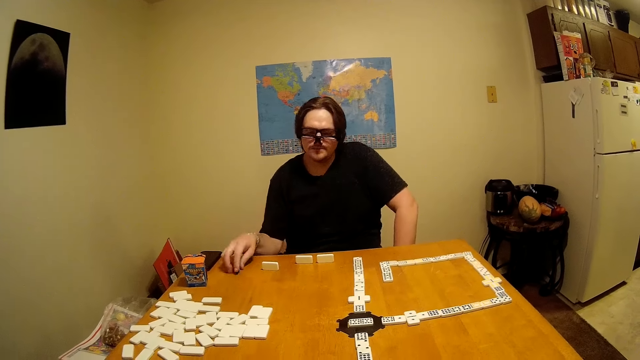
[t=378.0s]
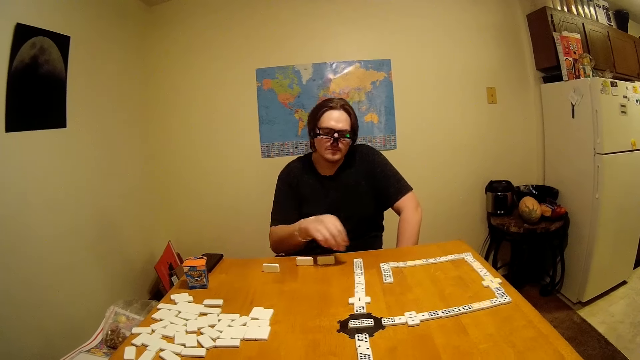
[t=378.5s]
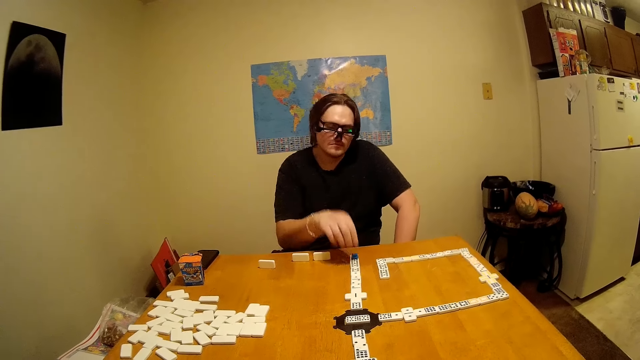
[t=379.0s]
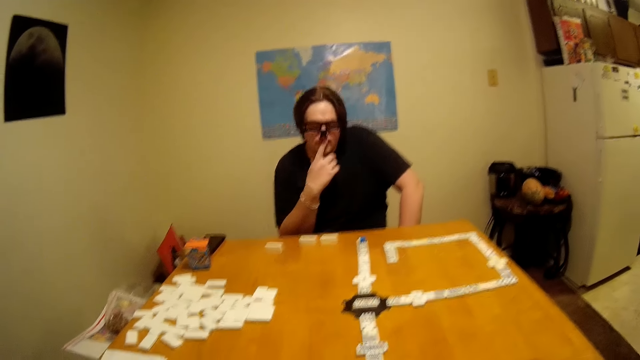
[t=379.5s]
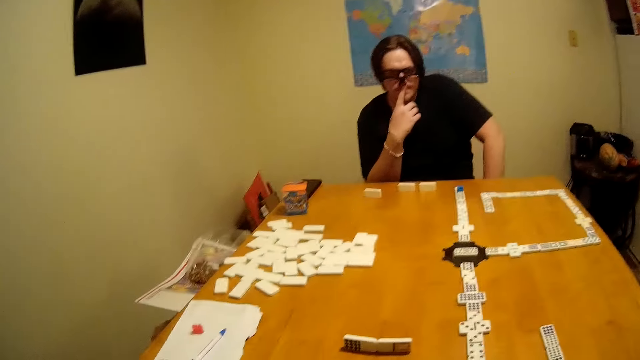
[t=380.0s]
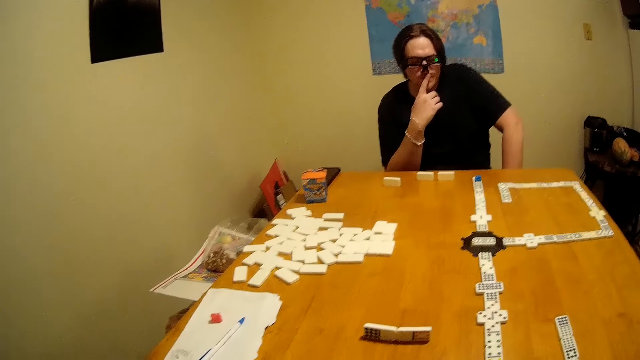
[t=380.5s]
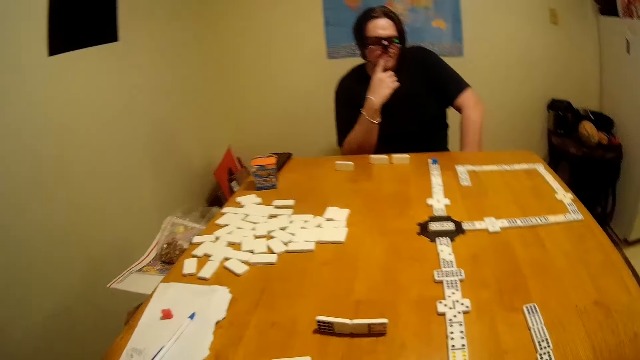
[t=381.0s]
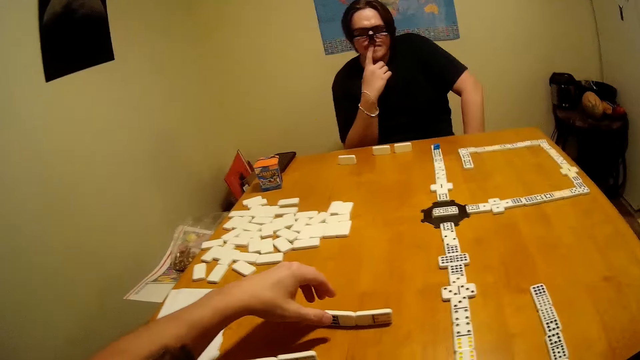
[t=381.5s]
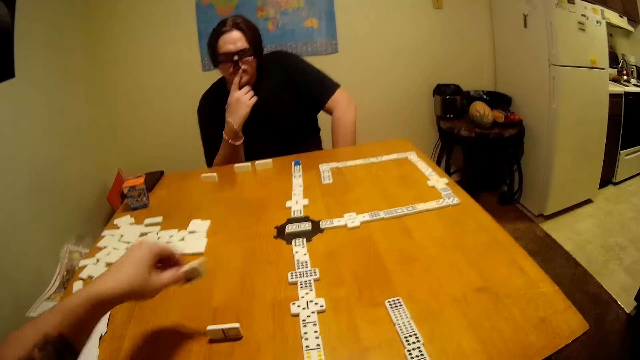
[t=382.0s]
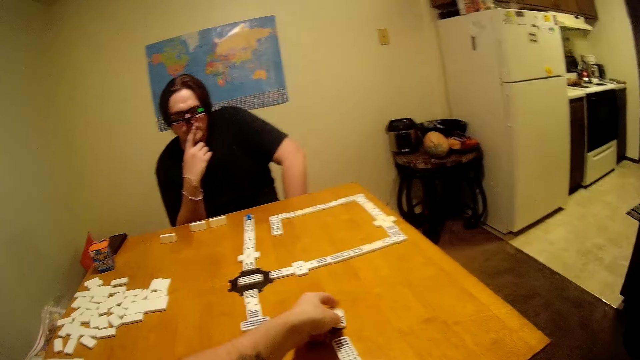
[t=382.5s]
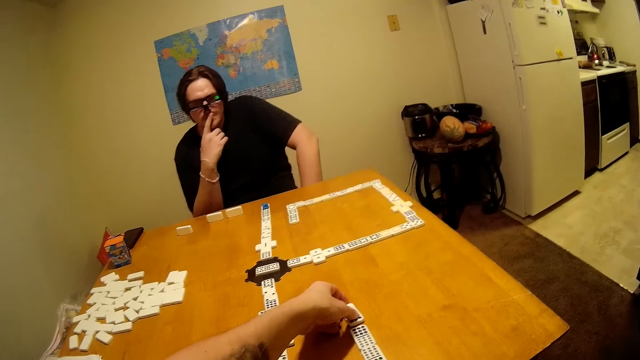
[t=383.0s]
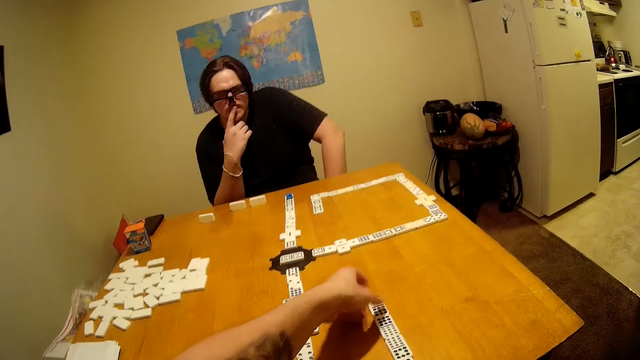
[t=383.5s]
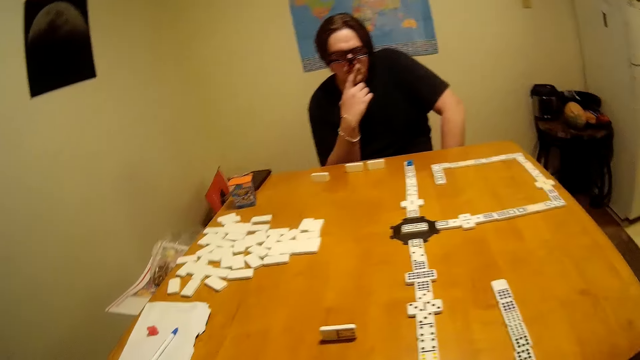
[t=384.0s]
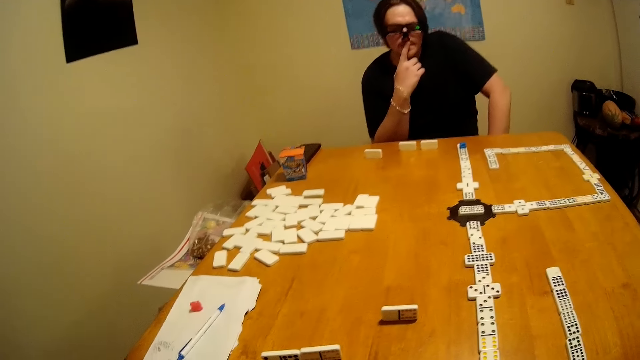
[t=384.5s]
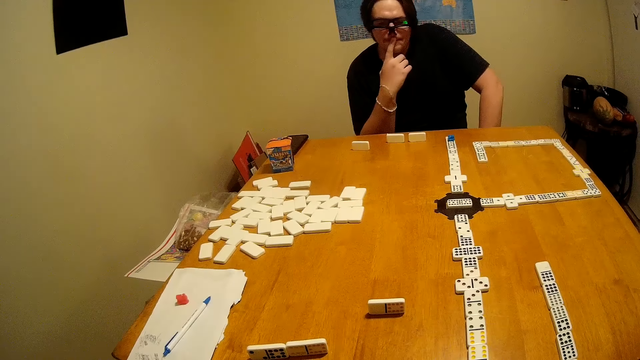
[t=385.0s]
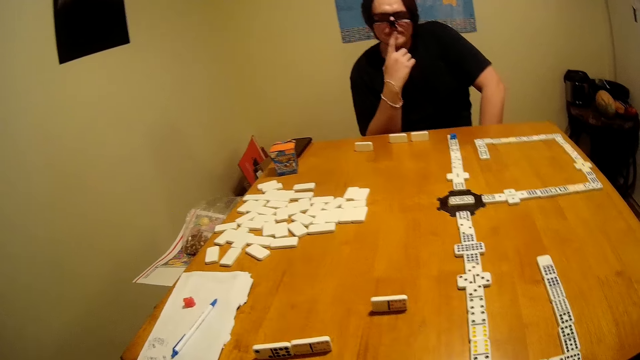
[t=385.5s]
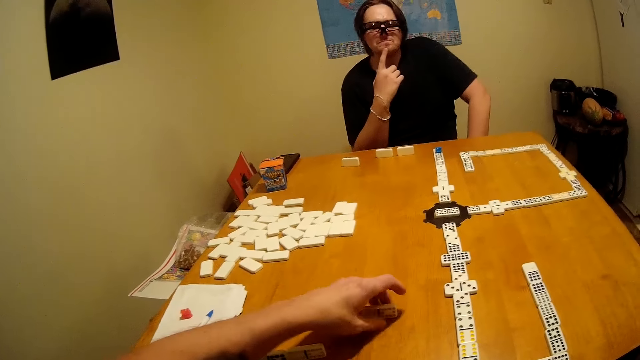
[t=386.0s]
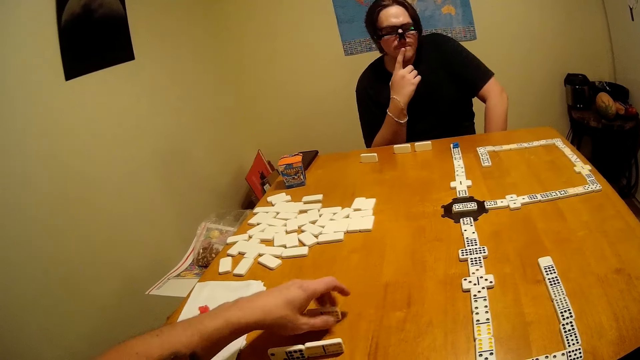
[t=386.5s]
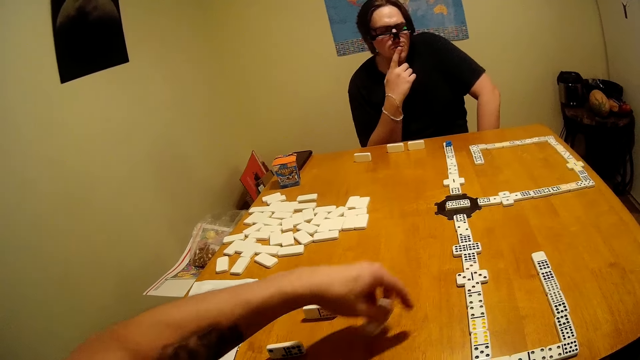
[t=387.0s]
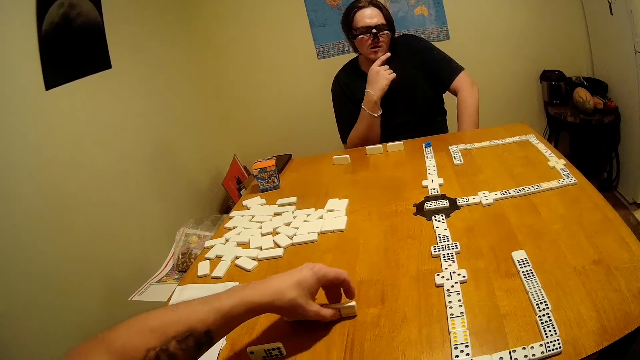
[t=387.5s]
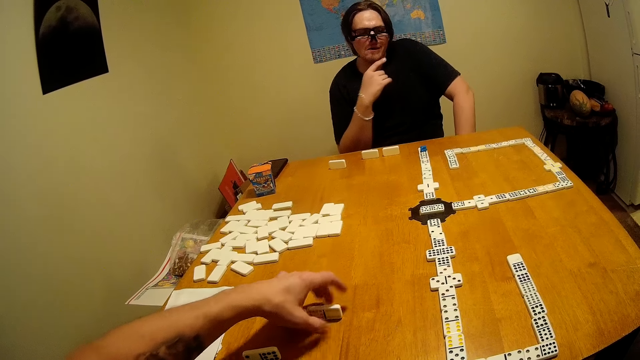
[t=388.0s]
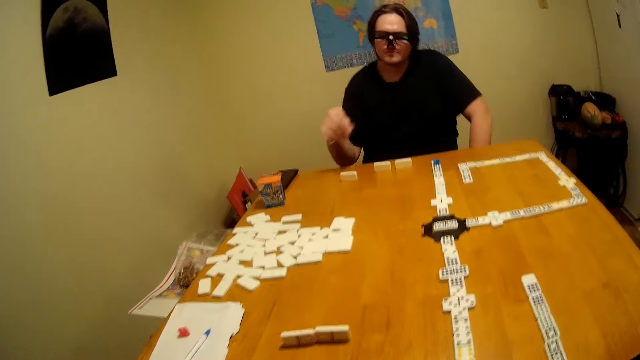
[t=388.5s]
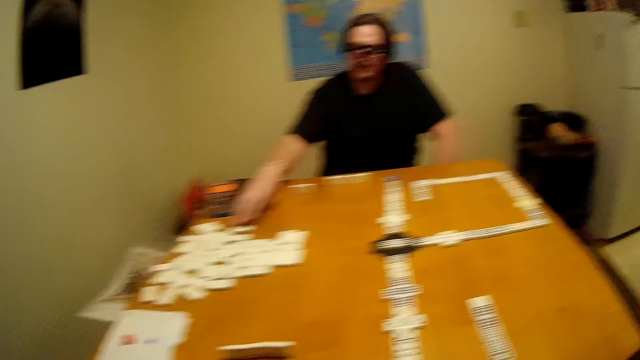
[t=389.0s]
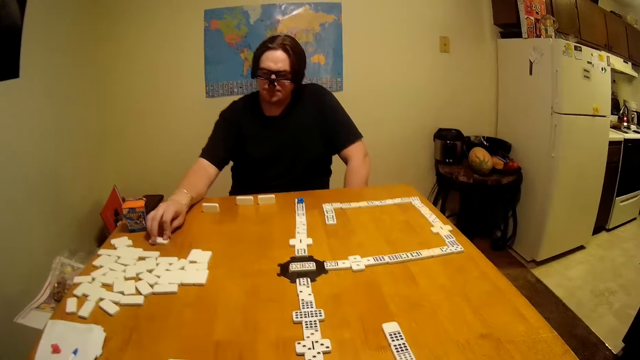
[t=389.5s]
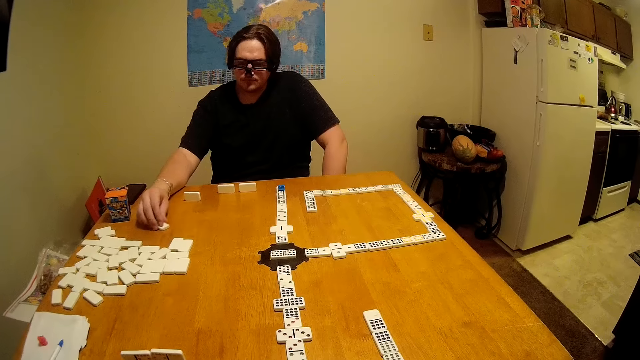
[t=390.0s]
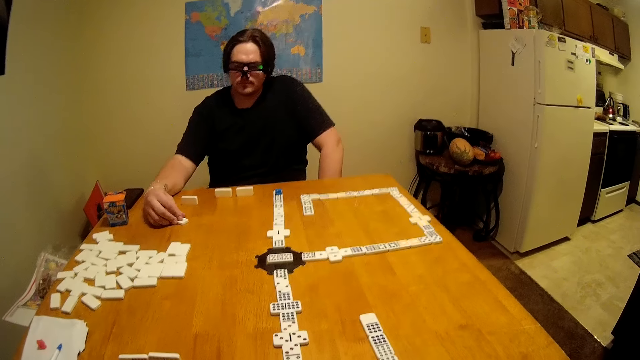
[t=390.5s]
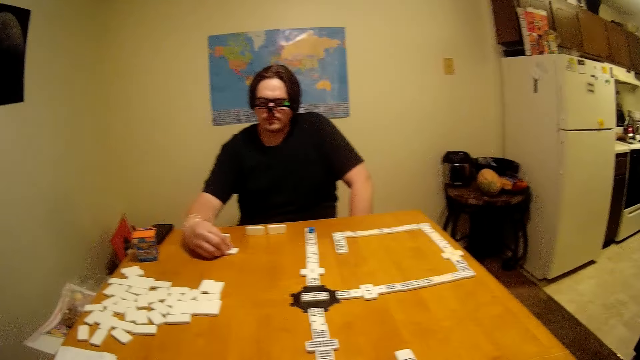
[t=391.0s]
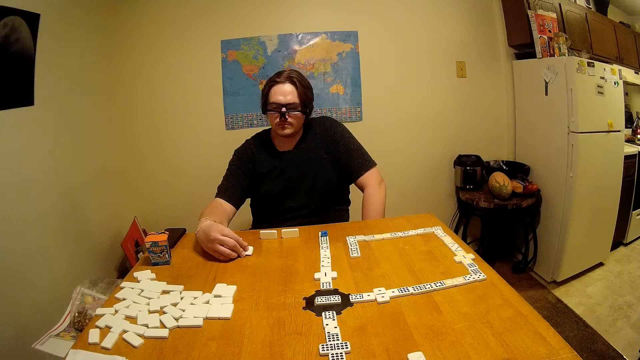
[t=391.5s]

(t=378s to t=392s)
A man picks a game piece. The man drops the game piece and touches the mouth. The camera wearer picks the game piece. They drop the game piece. They move the scrabbles on the table, turn the game piece and drop the game piece. The man moves the game piece. The man picks the scrabbles.

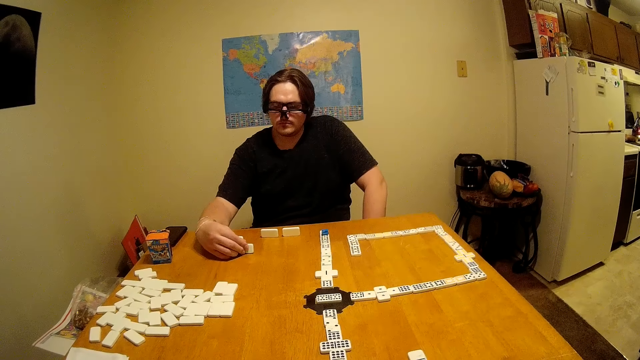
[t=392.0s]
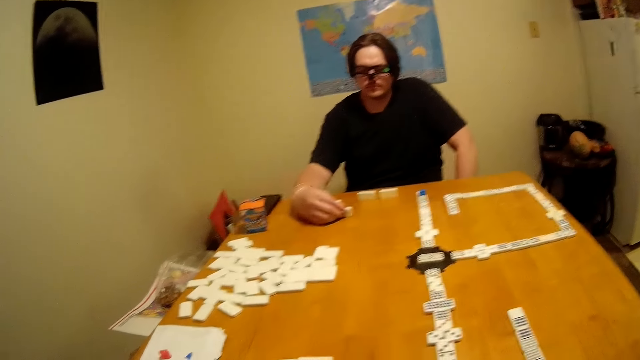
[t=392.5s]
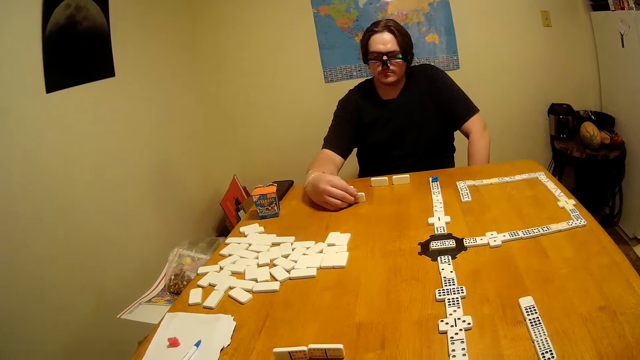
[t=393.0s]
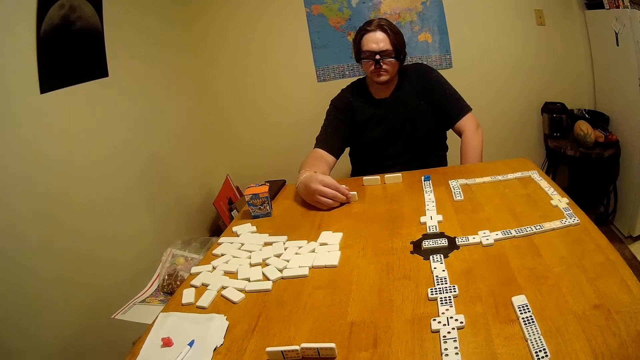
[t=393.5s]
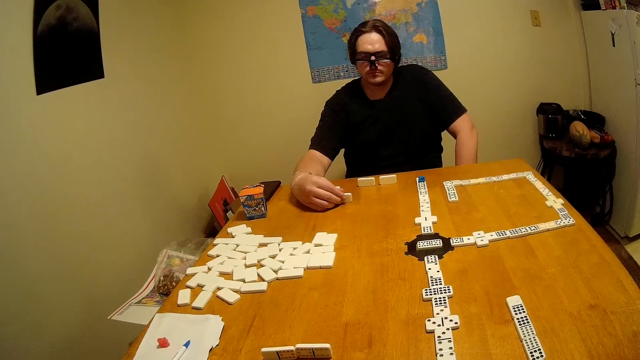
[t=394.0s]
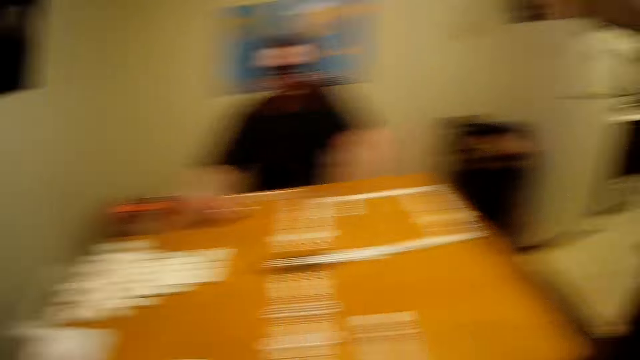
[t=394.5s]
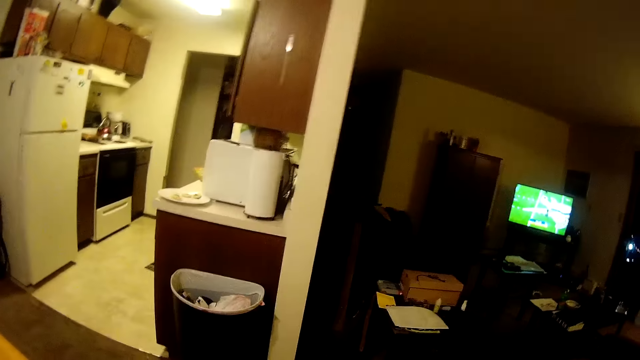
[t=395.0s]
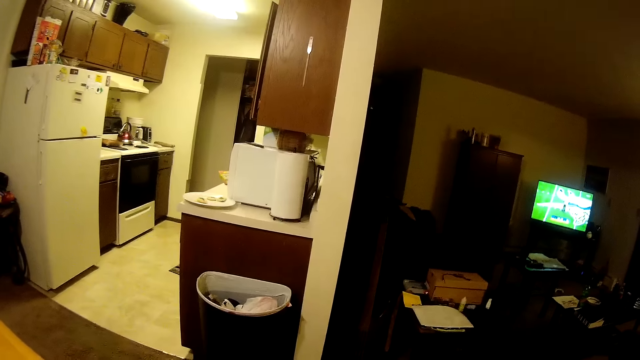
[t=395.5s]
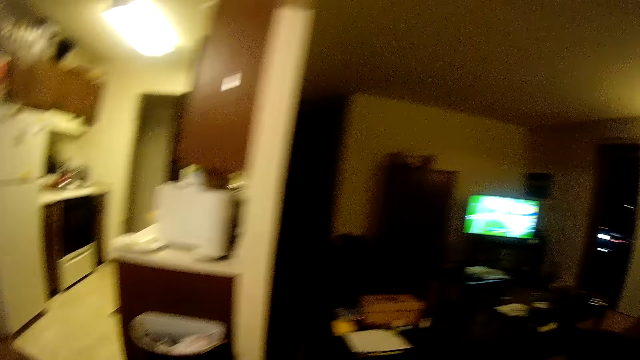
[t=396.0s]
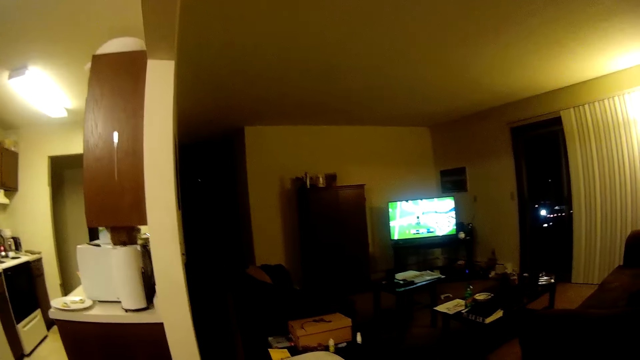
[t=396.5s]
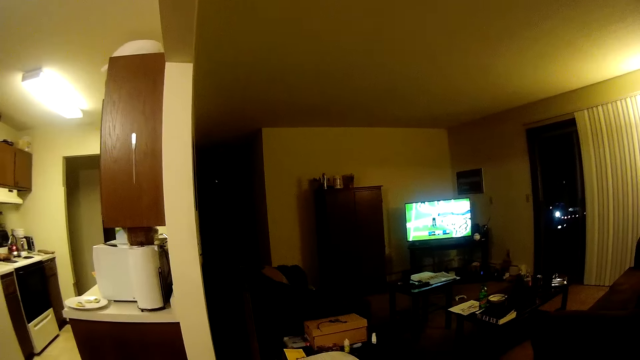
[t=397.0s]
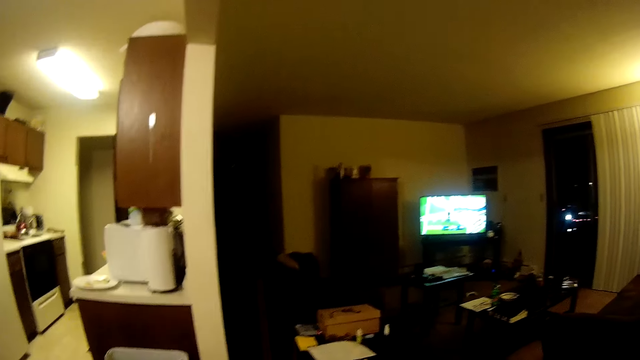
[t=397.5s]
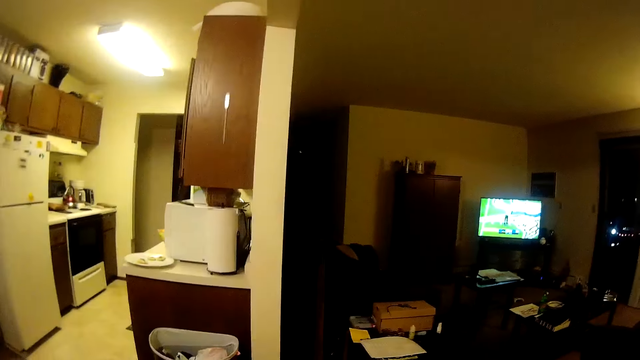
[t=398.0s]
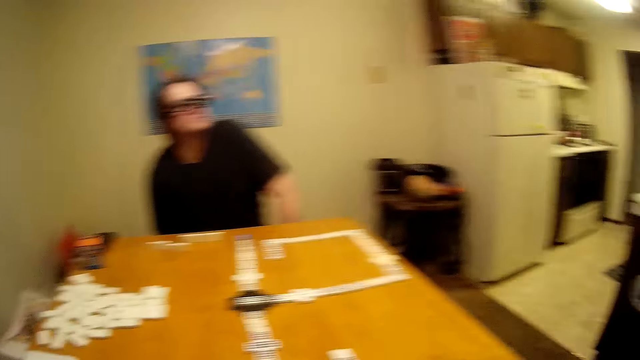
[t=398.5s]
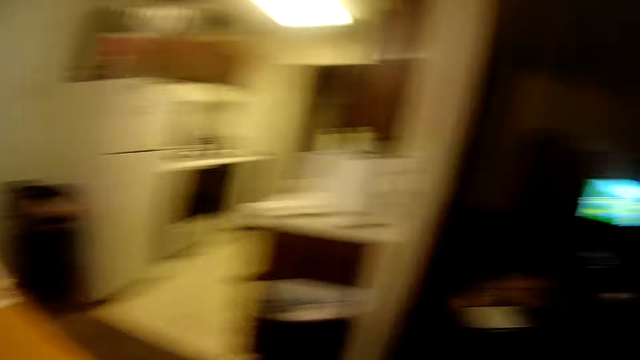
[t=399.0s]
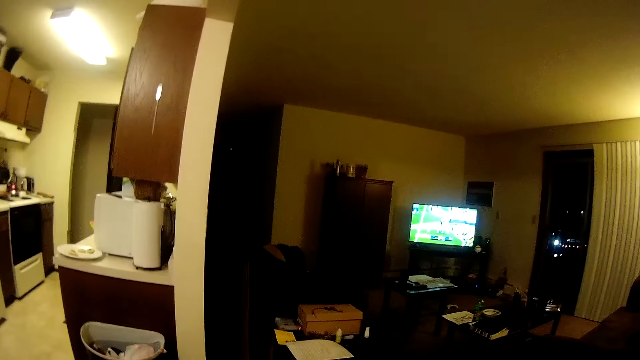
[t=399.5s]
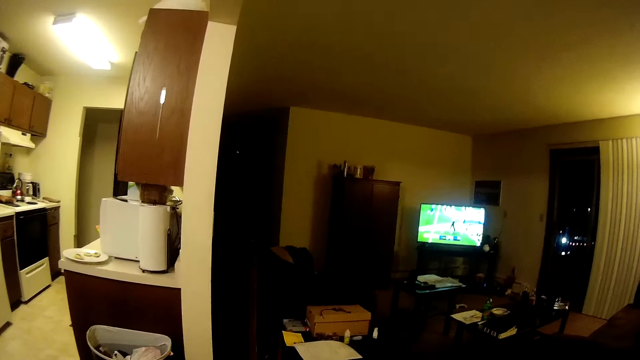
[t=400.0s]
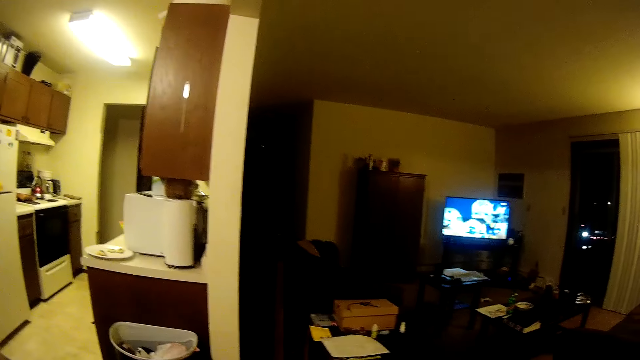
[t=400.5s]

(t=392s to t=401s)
A man raises a game piece. The camera wearer looks around. They look around again.
